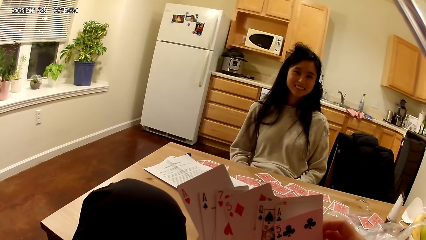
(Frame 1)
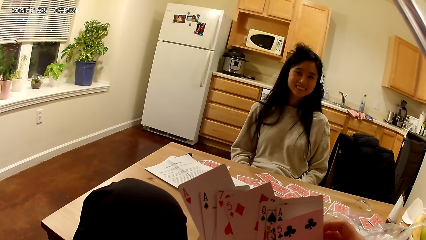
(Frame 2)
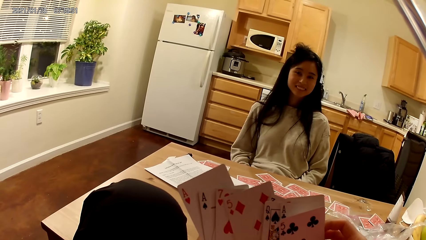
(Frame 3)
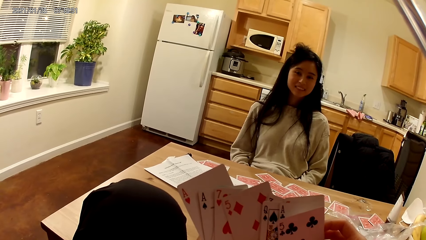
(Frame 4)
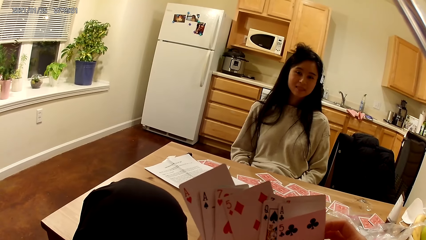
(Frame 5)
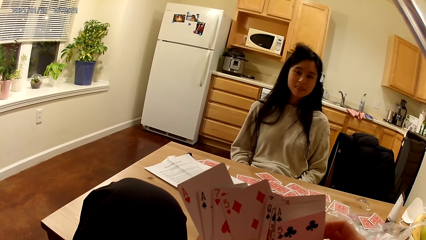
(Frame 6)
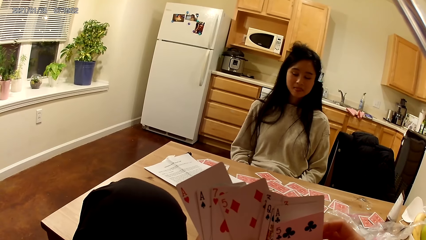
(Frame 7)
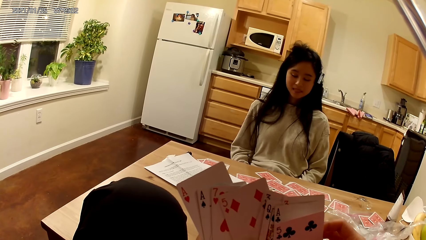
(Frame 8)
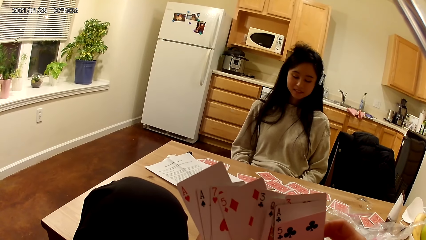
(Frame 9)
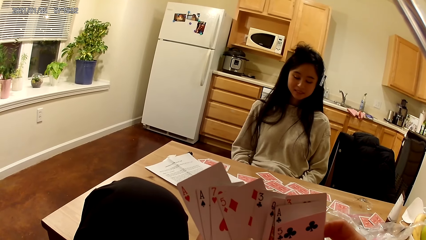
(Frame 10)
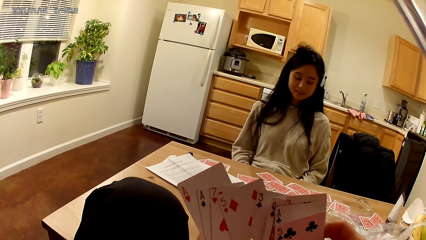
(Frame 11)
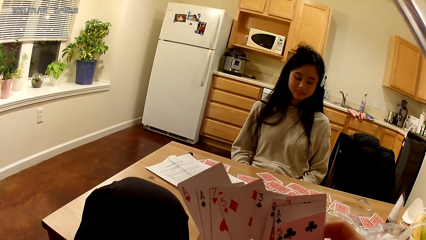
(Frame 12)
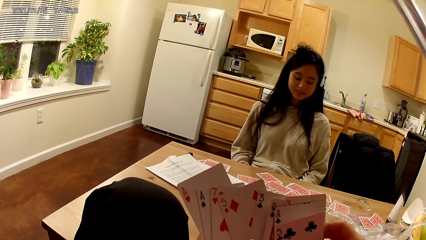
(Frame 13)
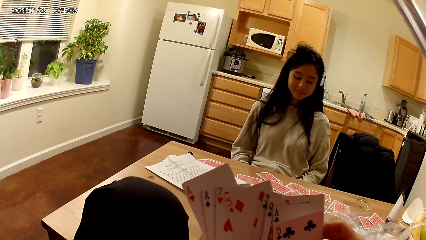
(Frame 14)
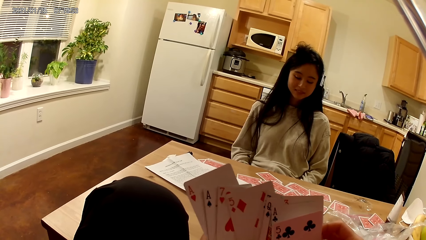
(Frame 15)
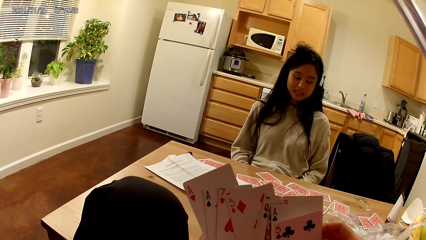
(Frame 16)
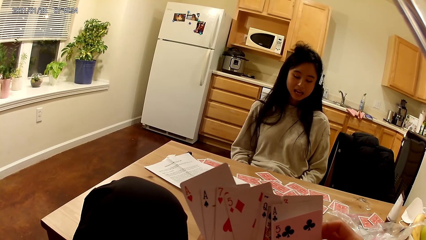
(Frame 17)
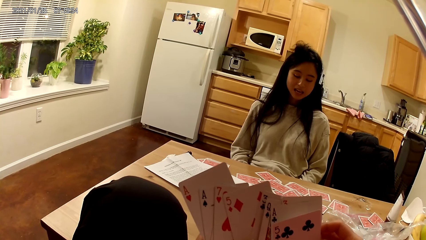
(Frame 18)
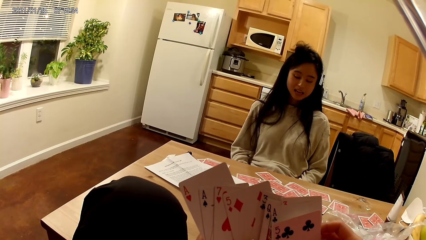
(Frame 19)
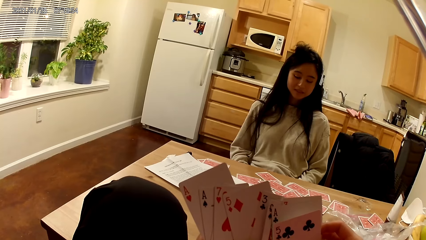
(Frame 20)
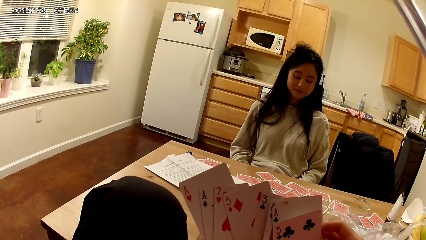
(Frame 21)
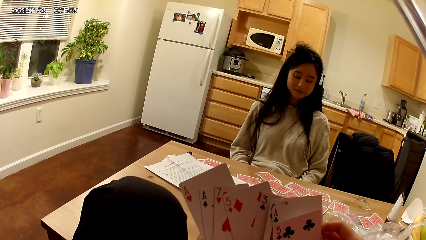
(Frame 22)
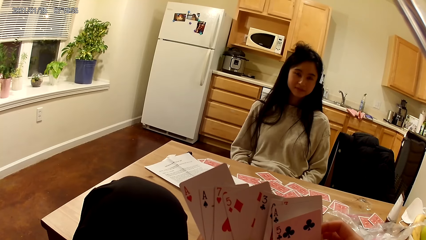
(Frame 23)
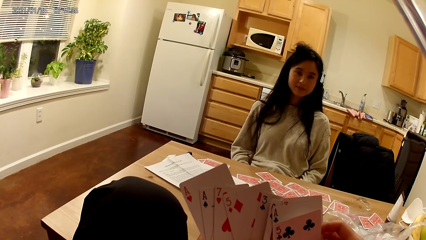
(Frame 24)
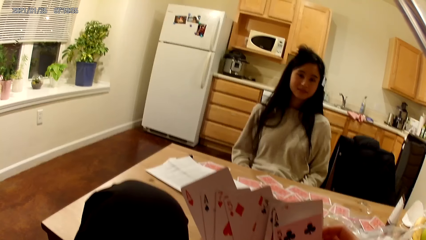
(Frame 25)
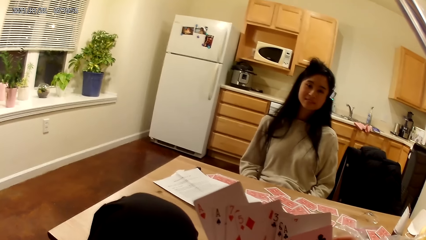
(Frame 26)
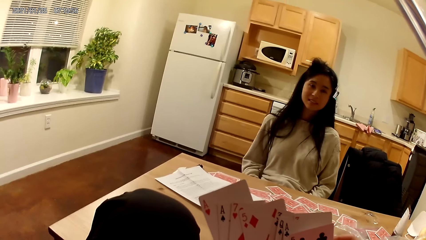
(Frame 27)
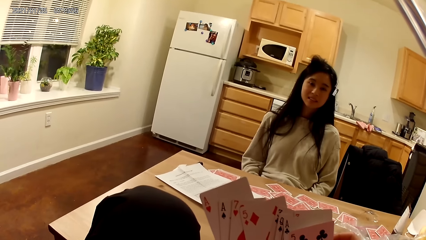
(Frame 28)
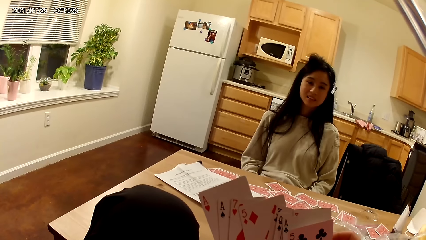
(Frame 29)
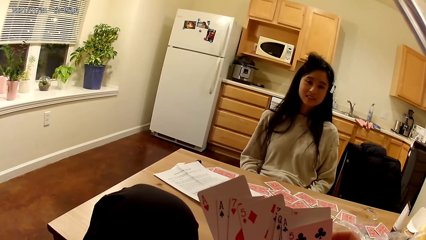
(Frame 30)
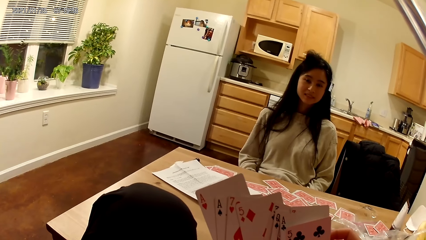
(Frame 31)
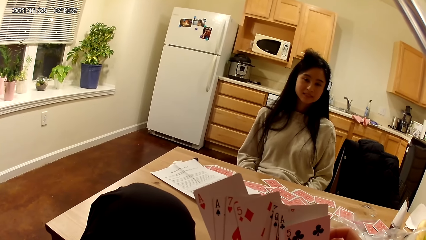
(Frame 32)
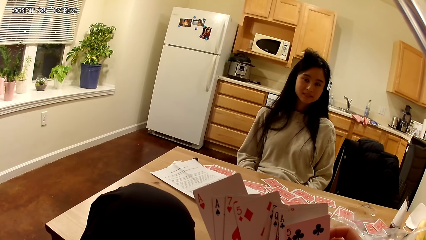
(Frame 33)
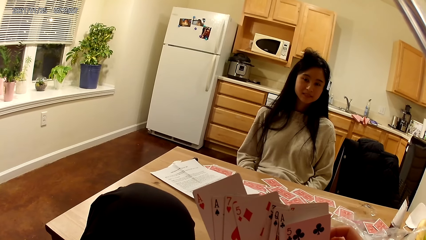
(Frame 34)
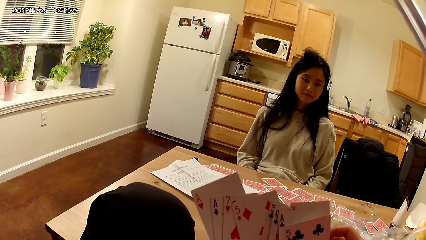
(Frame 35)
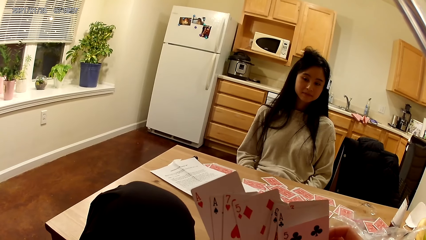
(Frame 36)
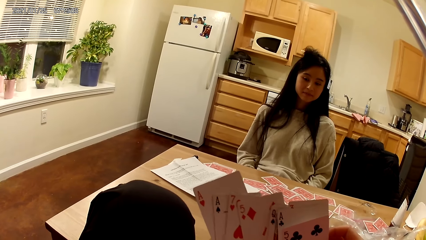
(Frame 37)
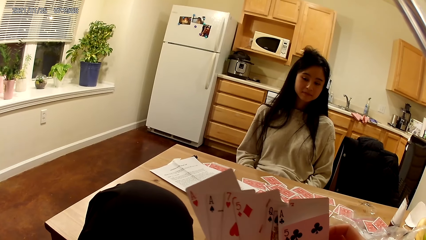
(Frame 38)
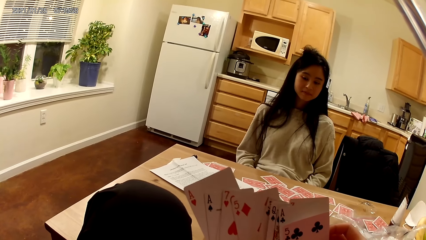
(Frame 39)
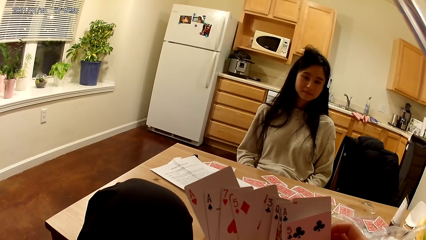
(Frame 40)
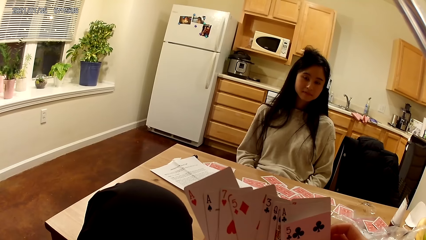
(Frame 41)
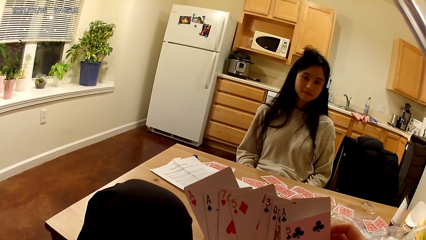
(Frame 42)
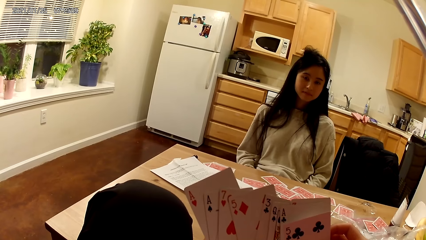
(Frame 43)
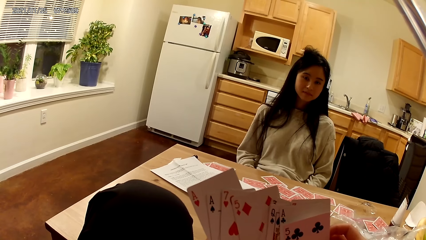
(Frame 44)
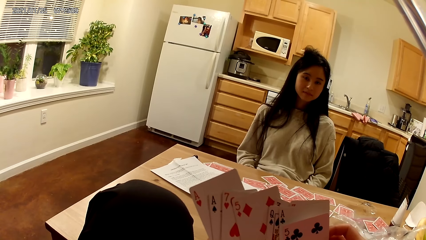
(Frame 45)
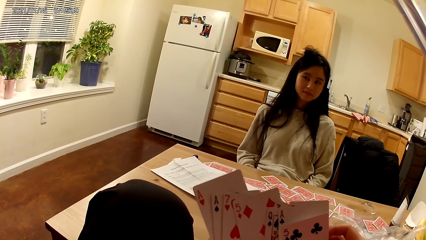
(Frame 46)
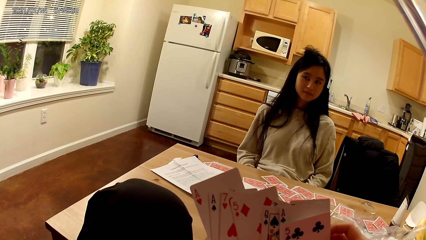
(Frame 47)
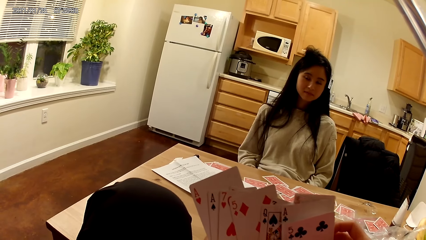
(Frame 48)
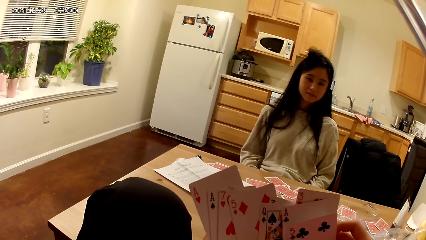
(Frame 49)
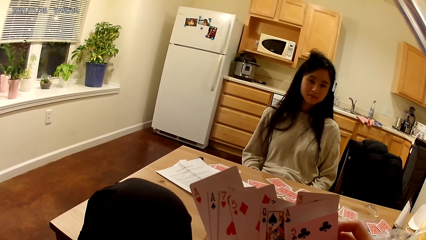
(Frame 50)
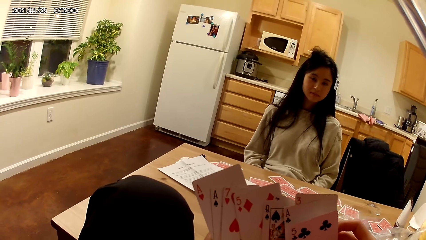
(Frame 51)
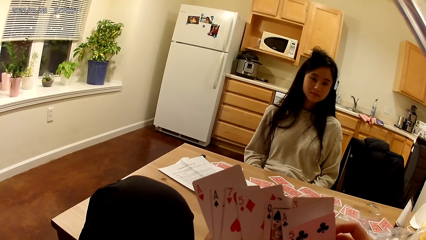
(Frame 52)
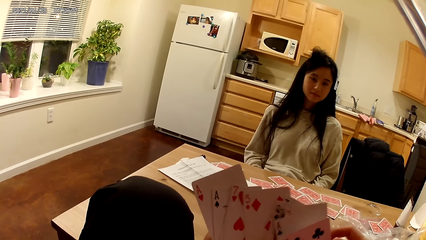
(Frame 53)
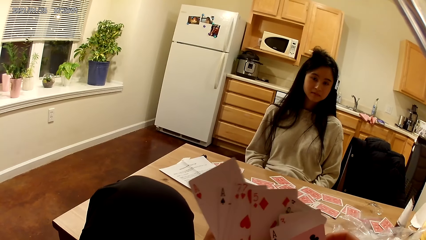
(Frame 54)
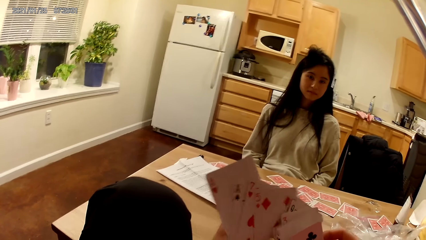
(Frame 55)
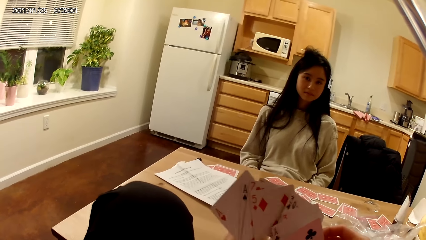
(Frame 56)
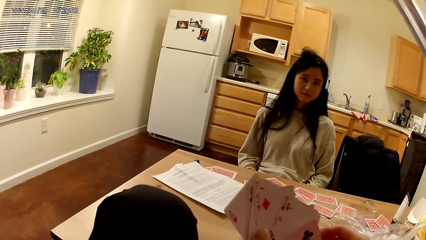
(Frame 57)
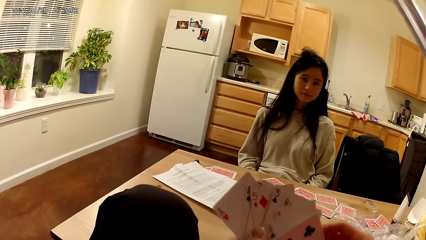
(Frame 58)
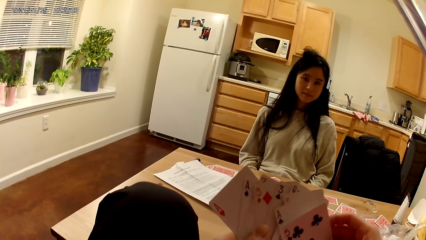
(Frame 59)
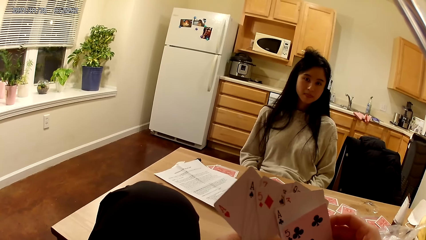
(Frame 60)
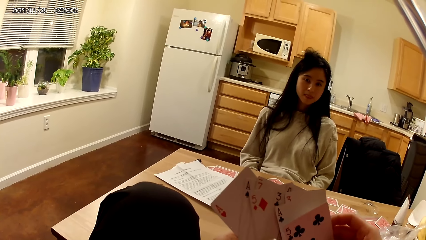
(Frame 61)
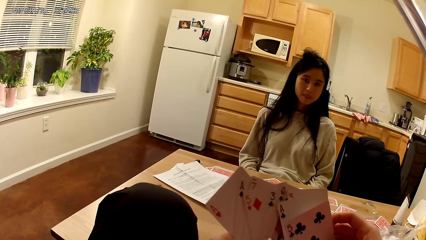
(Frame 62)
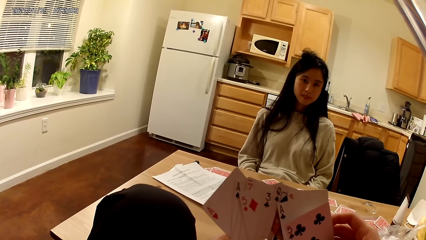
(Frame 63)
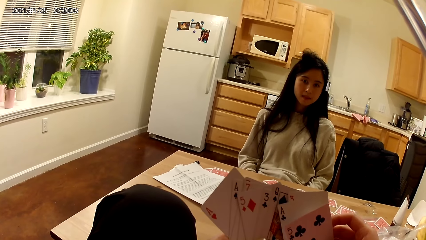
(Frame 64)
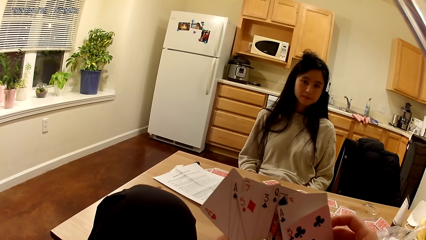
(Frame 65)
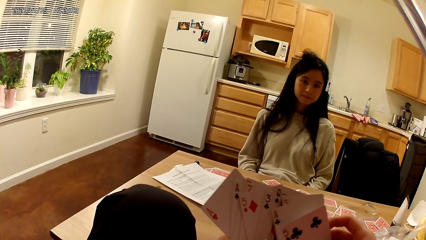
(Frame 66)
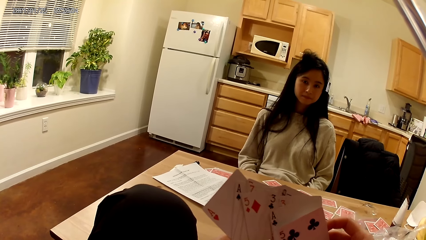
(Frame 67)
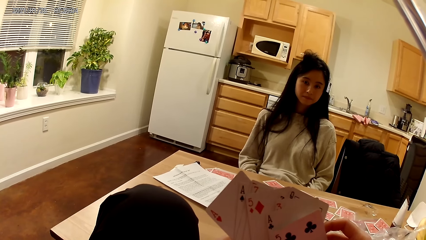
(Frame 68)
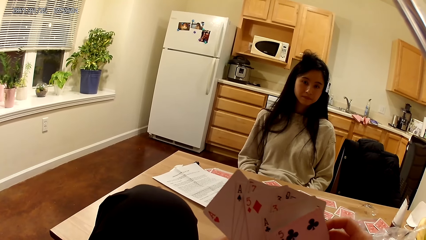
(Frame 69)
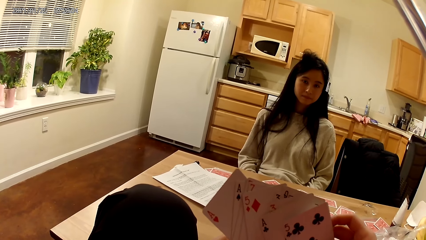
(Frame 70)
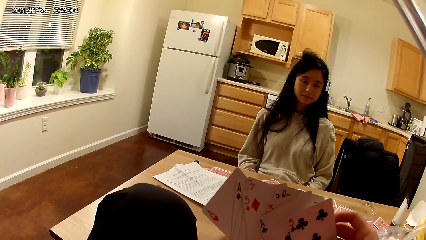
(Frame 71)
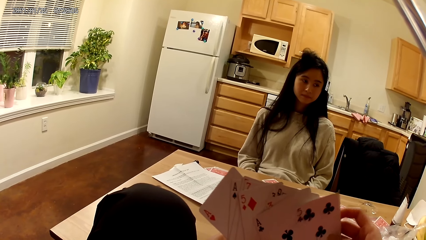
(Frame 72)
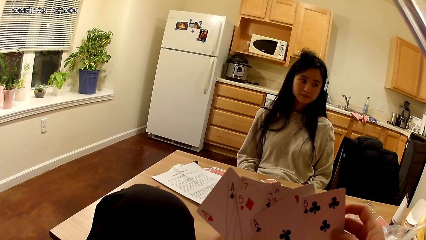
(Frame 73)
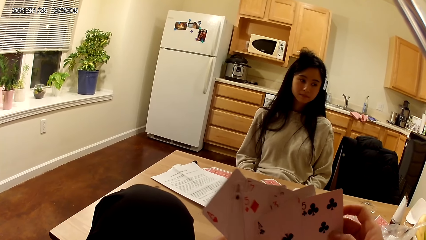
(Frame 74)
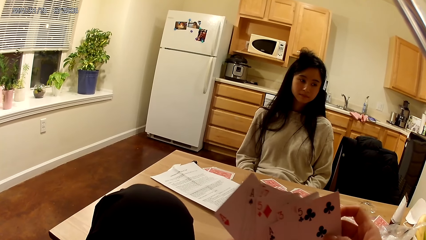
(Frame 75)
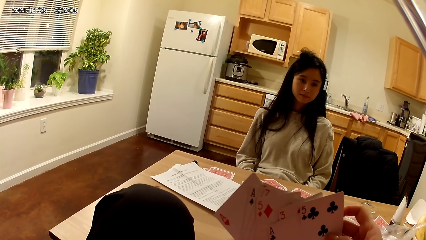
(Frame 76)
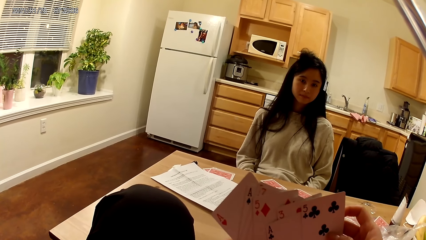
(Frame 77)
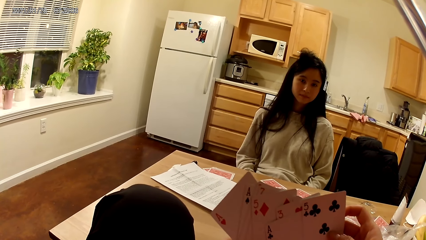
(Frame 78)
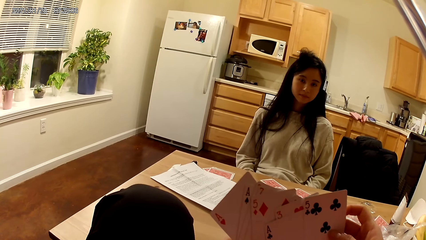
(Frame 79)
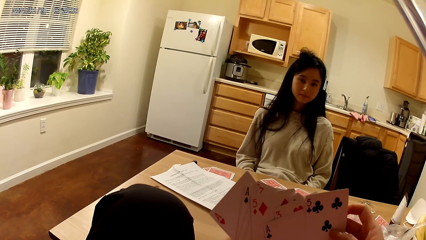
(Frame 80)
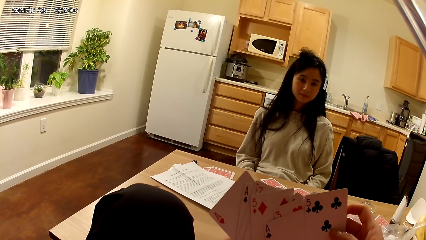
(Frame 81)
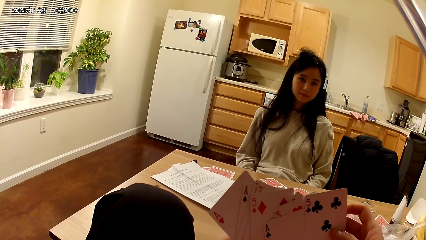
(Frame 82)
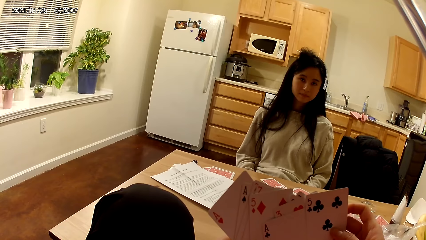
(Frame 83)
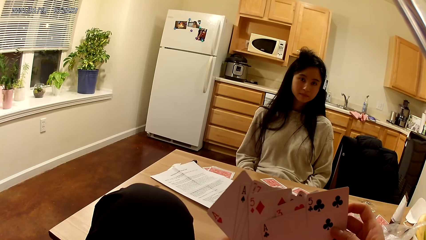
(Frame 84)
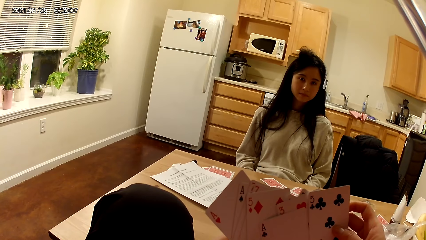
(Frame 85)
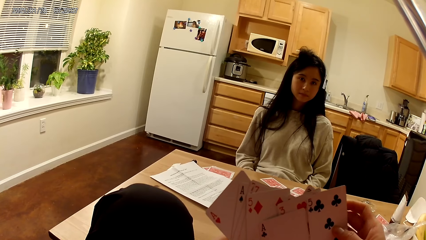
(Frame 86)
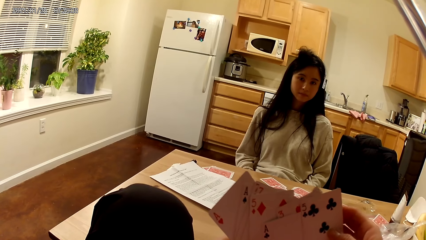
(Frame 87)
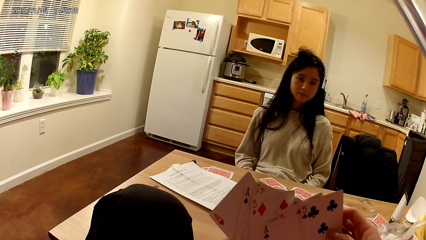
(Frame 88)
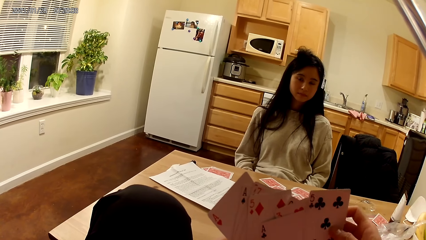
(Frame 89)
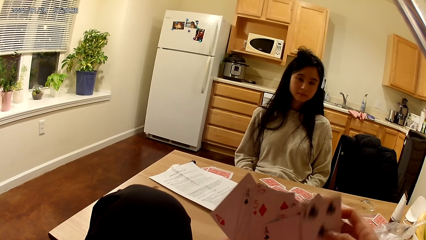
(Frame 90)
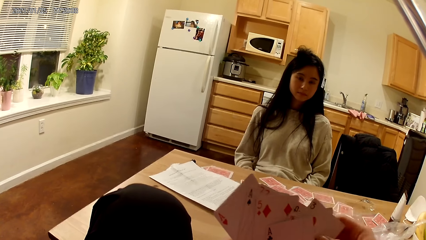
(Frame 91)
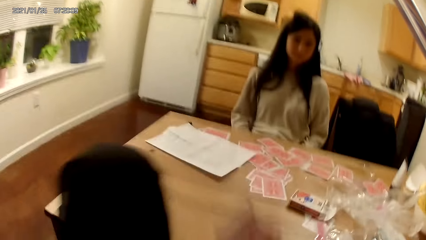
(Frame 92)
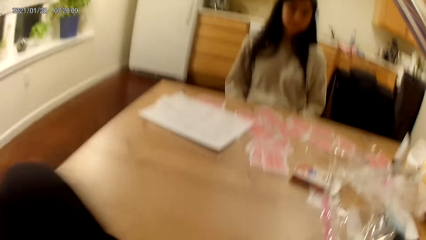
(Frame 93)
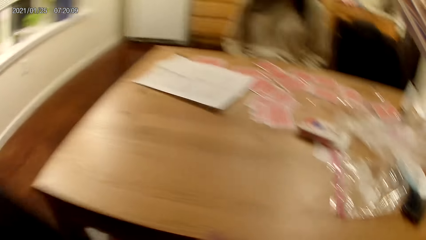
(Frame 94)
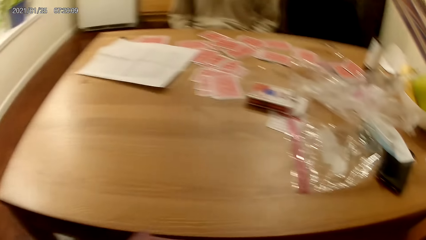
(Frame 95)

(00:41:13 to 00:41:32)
The camera wearer moves playing cards with their hands. They stare at the playing cards. They move the playing cards with their hands.
